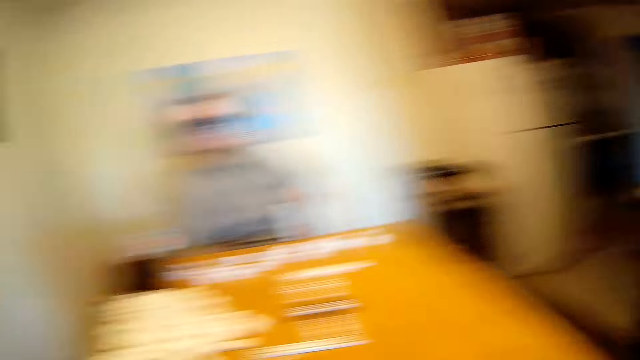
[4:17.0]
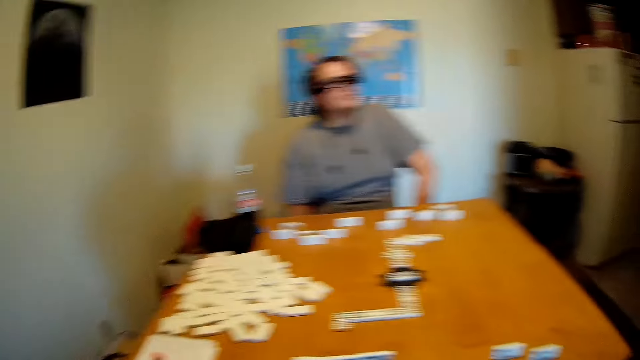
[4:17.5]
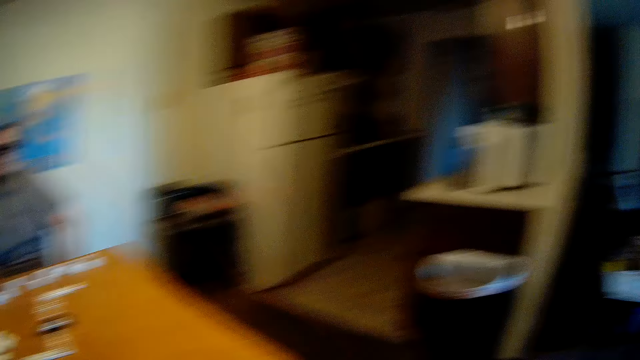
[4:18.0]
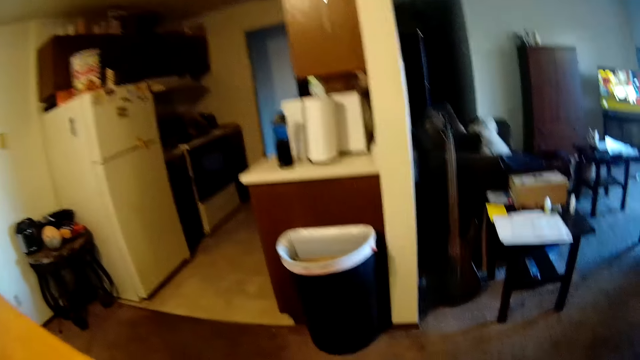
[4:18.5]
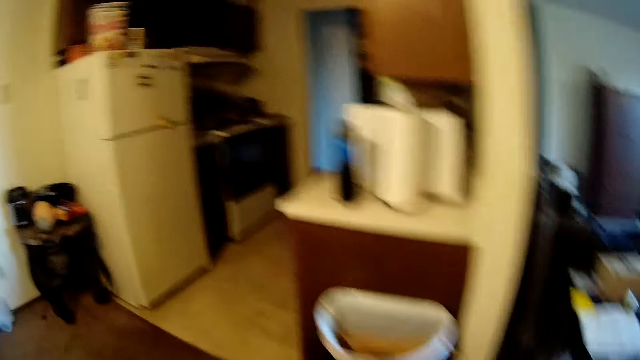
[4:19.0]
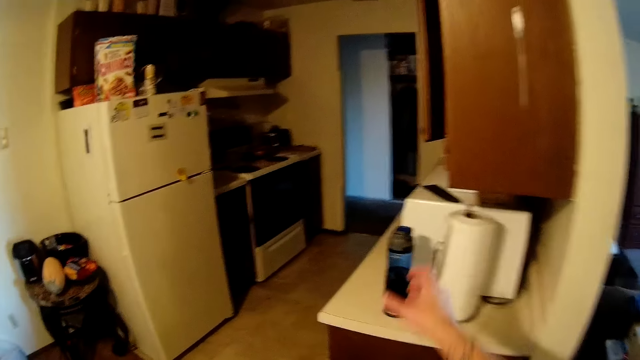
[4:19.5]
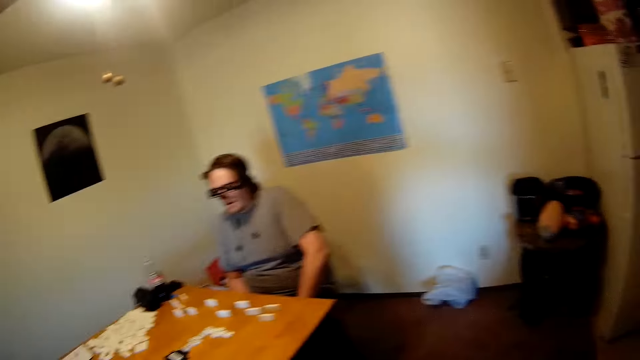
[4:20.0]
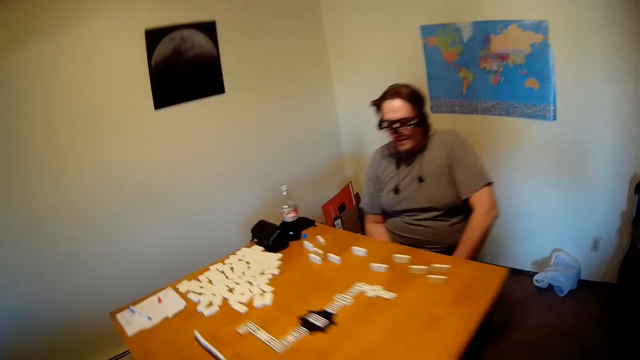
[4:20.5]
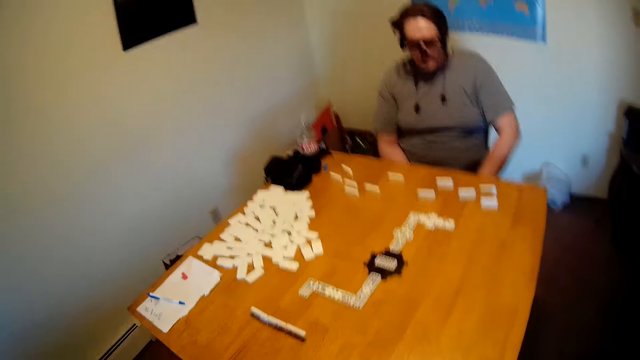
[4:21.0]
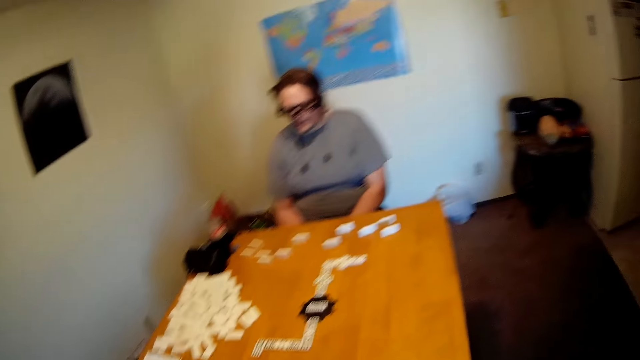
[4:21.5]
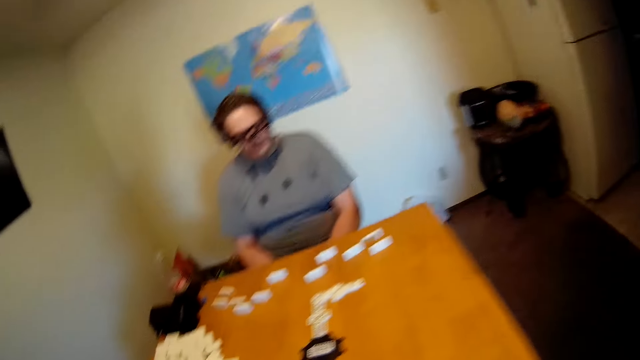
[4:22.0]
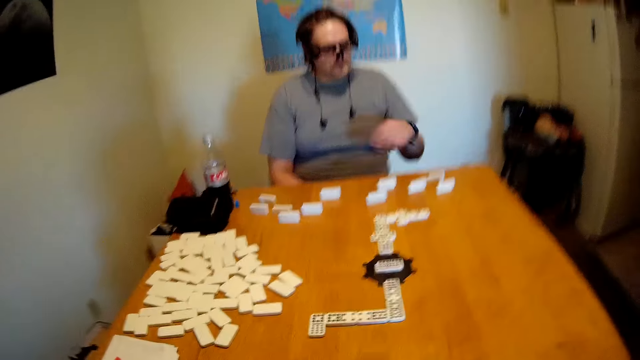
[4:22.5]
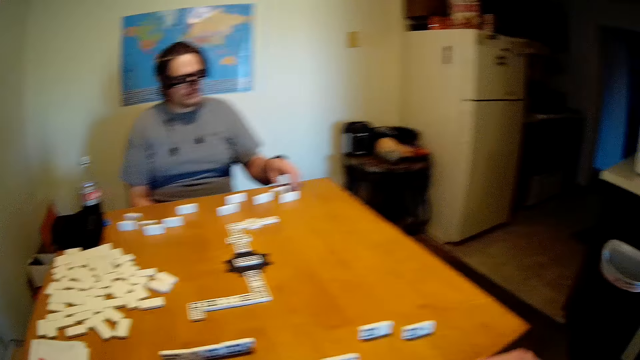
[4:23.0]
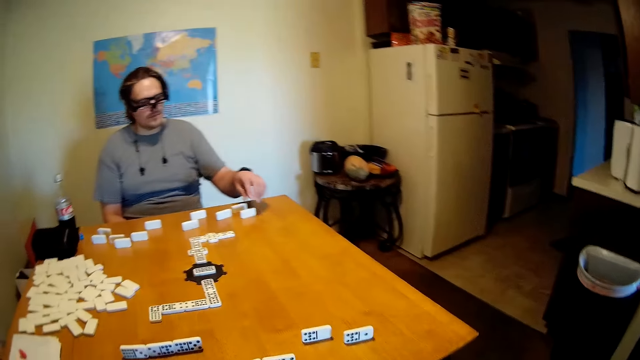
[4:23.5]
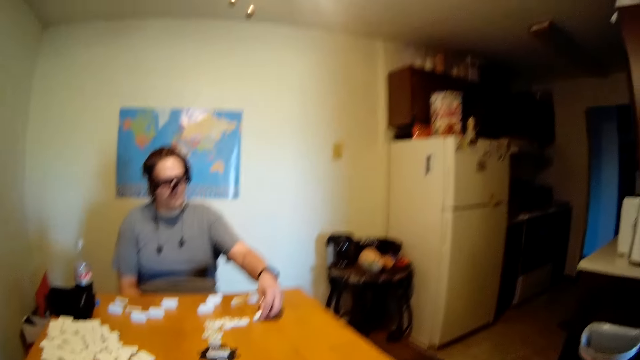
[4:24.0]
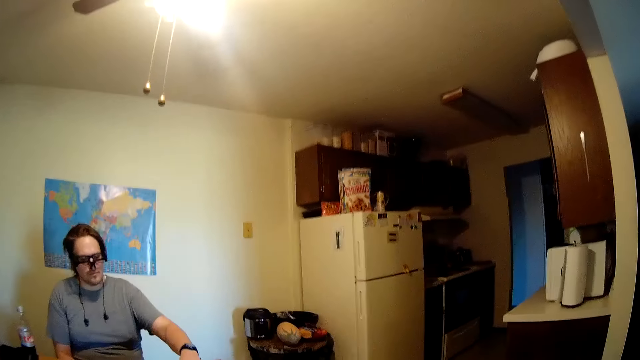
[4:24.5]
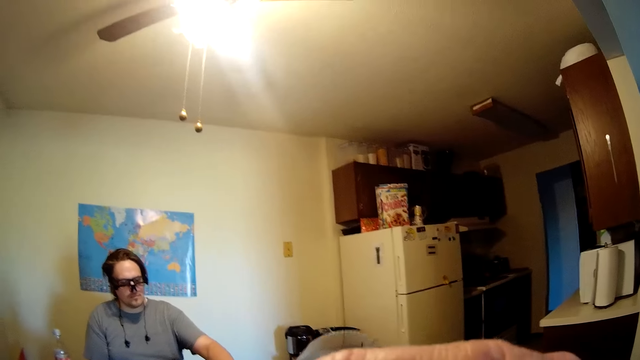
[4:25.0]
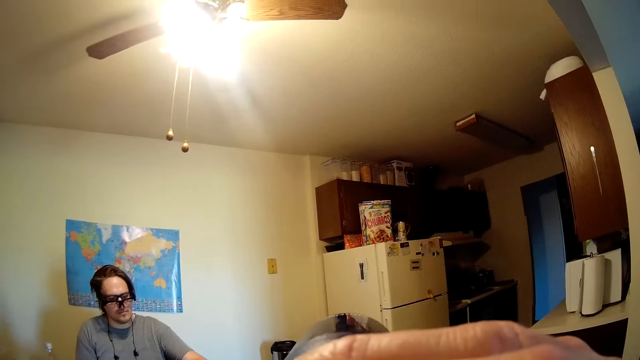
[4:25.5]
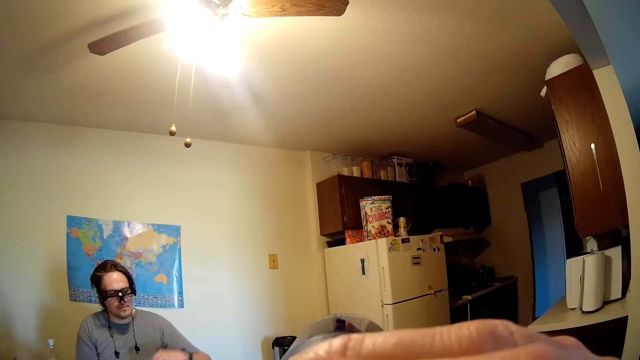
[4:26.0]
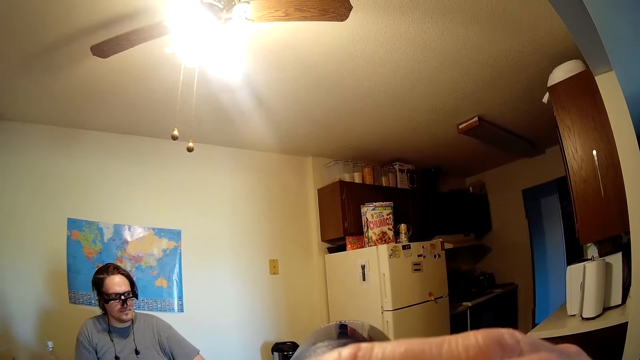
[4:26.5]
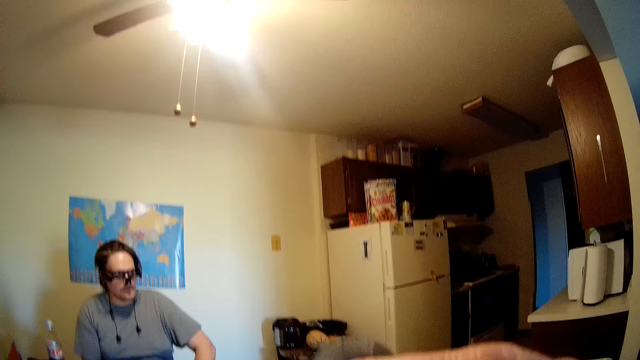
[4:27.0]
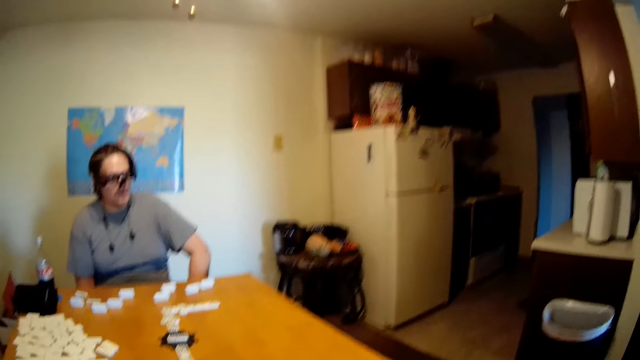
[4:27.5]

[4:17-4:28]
The camera wearer looks at the TV and looks at the man. They look at the dust bin, pick up the bottle, and look at the man. The man holds the dominoes. The camera wearer drinks something.

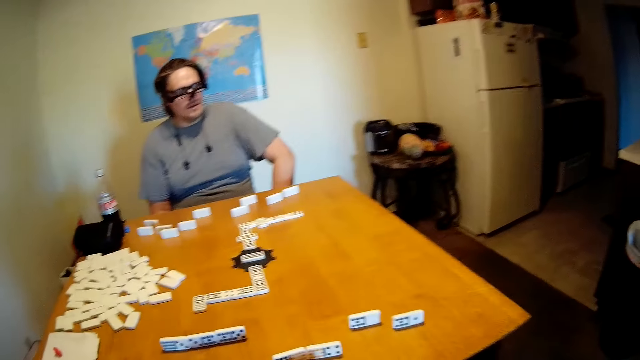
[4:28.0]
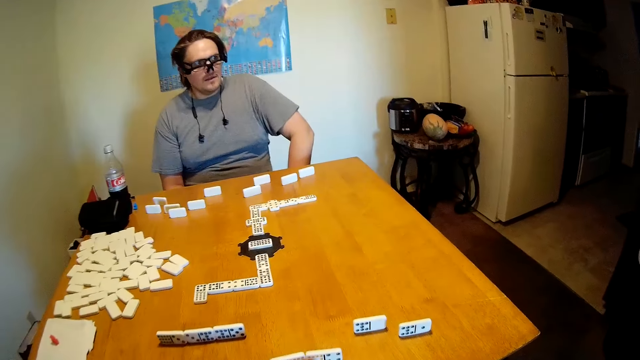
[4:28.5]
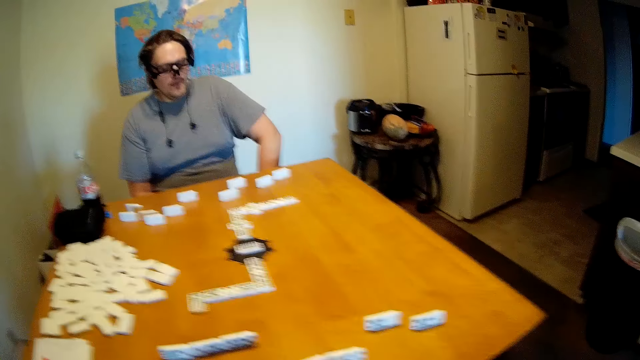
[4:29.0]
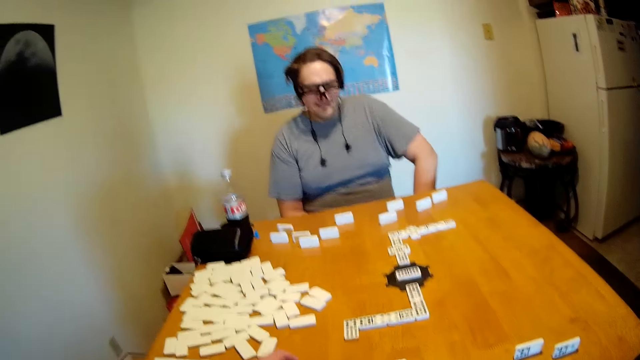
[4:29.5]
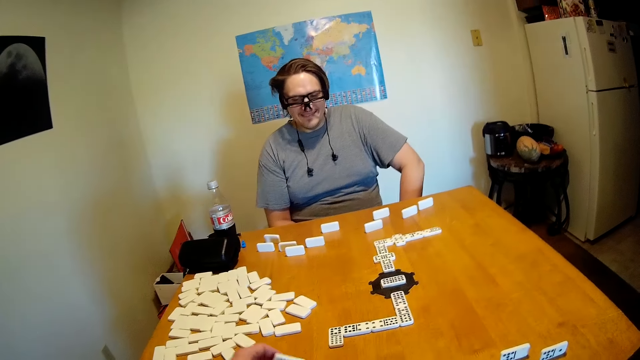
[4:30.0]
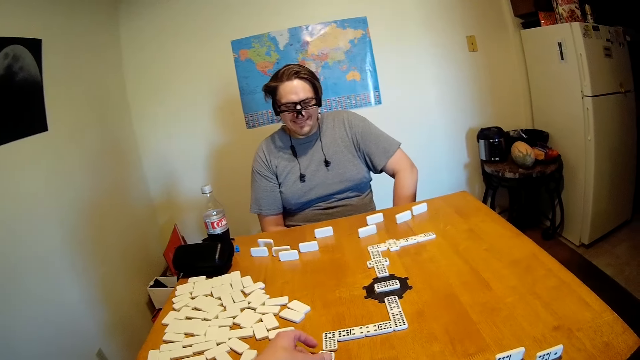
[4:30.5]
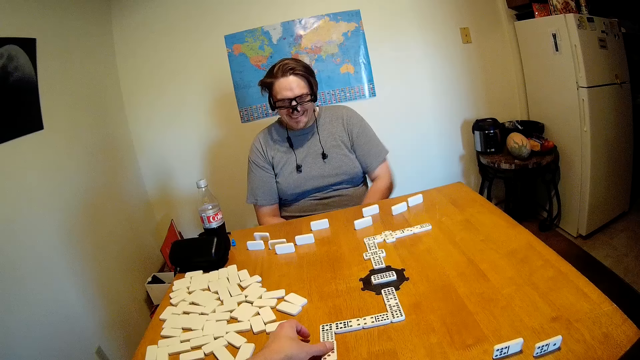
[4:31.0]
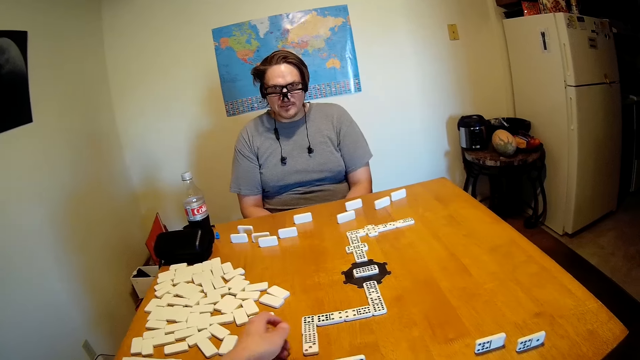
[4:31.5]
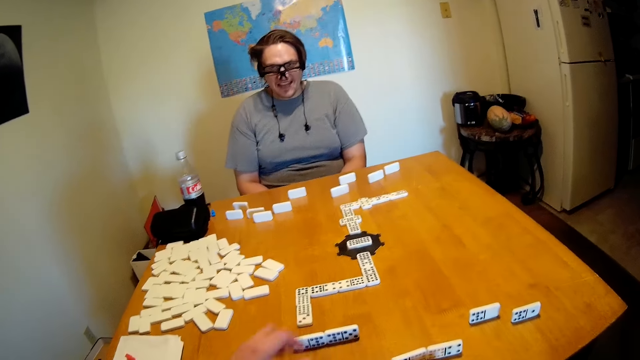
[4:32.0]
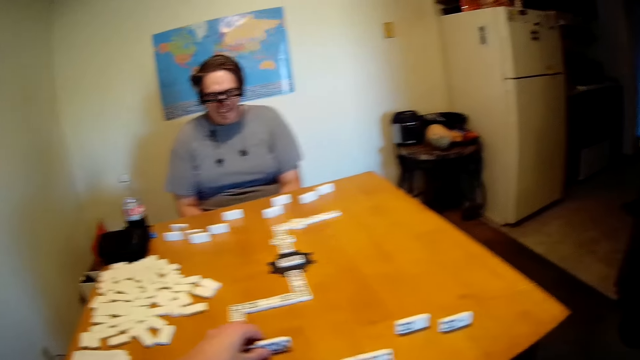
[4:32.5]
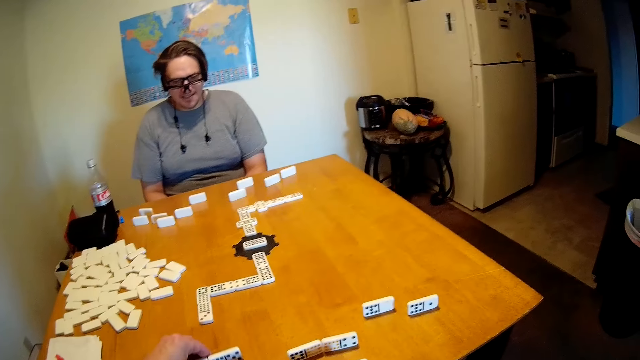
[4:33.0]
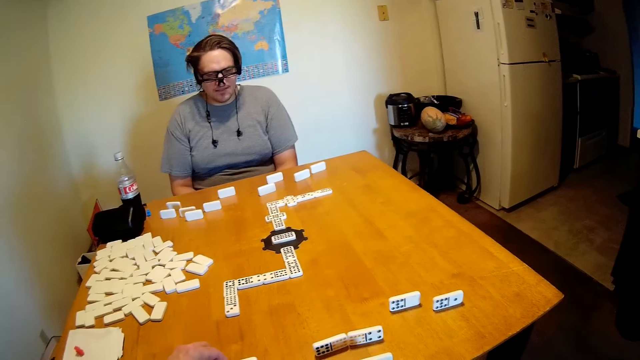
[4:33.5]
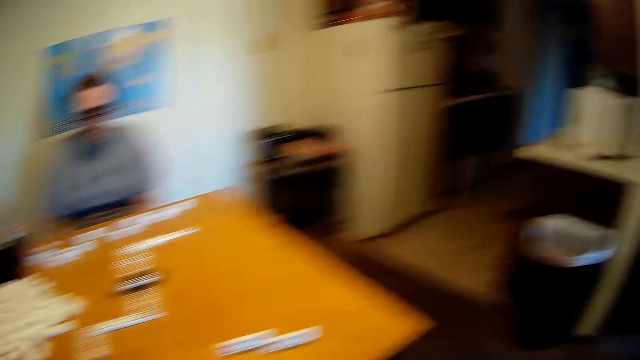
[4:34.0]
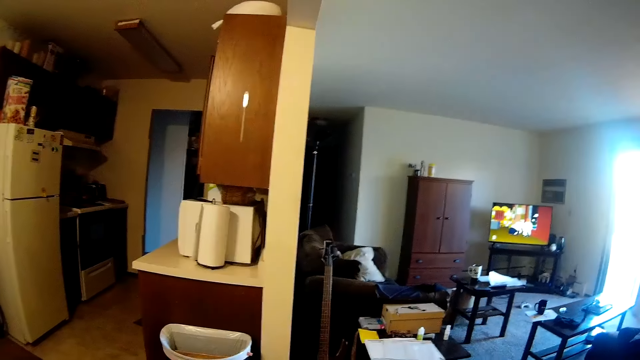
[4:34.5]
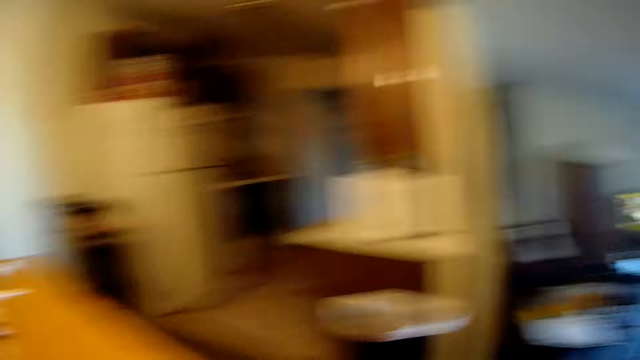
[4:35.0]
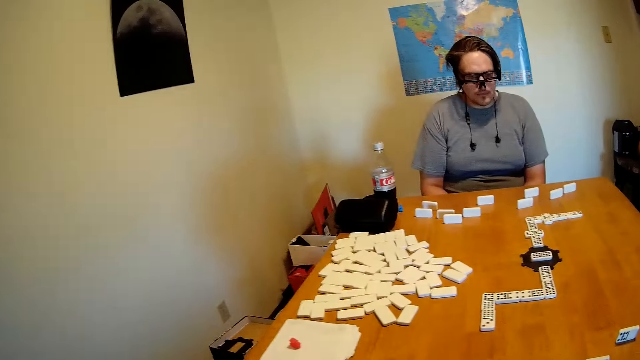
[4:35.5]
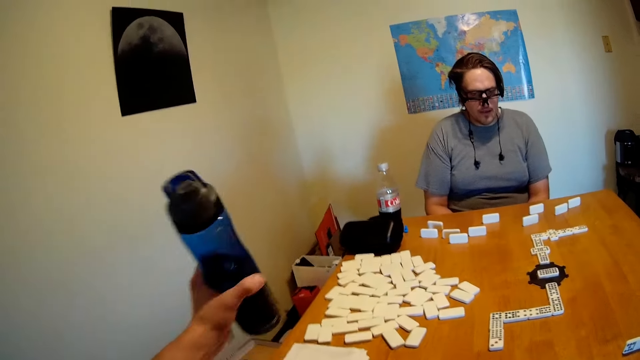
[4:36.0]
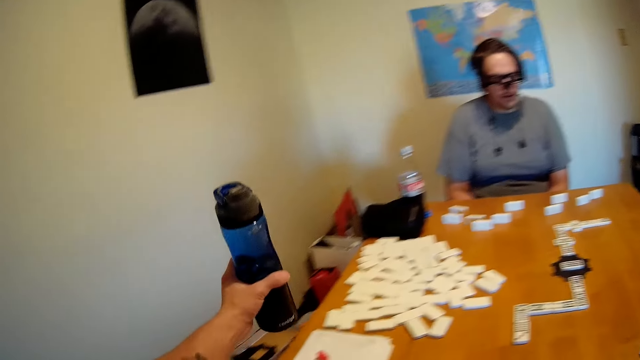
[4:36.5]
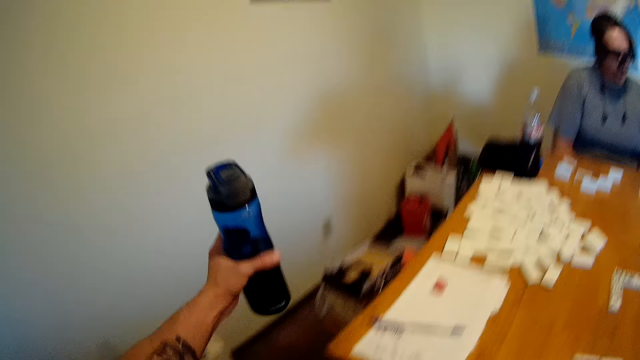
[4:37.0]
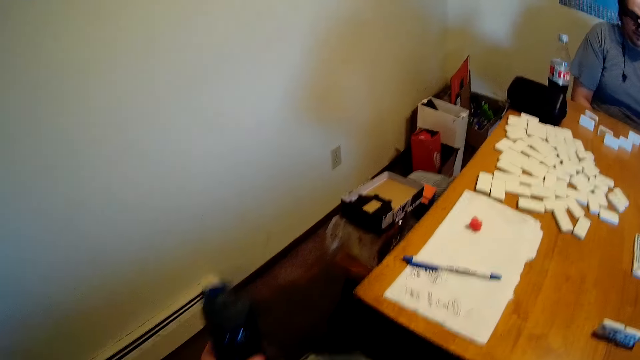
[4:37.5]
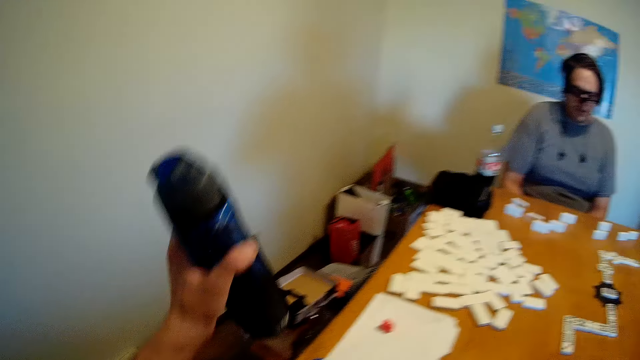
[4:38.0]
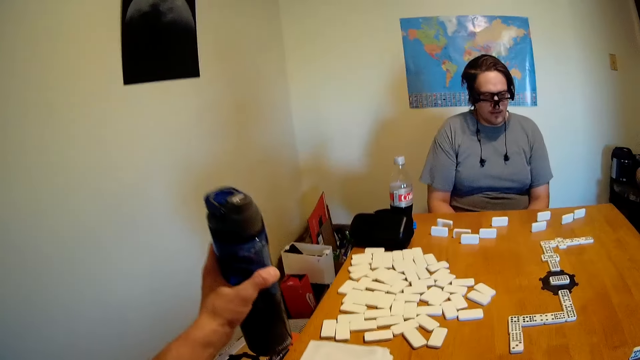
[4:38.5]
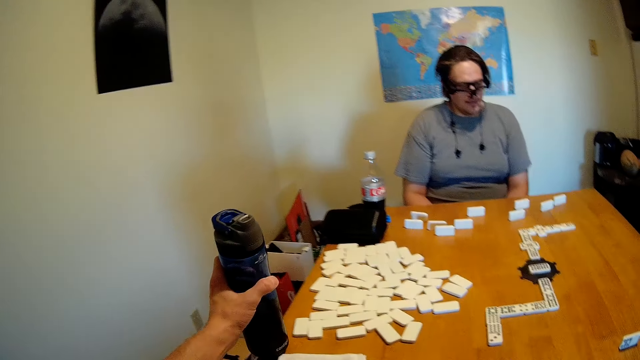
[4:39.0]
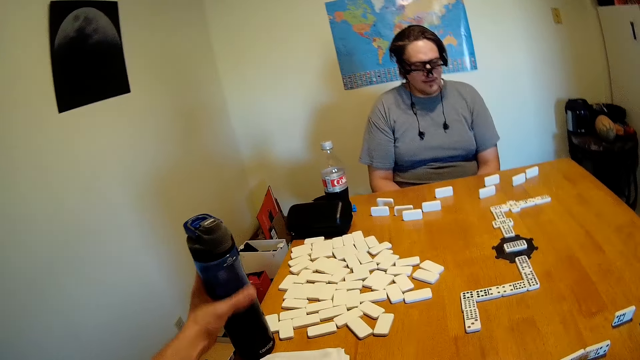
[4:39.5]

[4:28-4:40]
The camera wearer looks at the table. They put the dominoes in the middle of the table. They move the dominoes on the table. They look at the TV. They hold the bottle.
